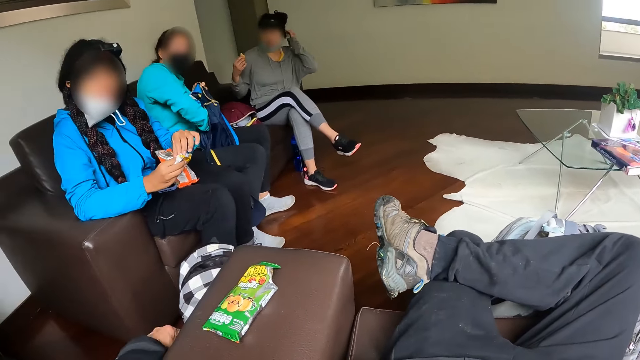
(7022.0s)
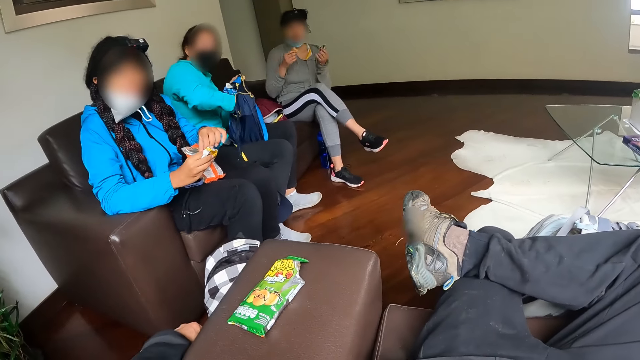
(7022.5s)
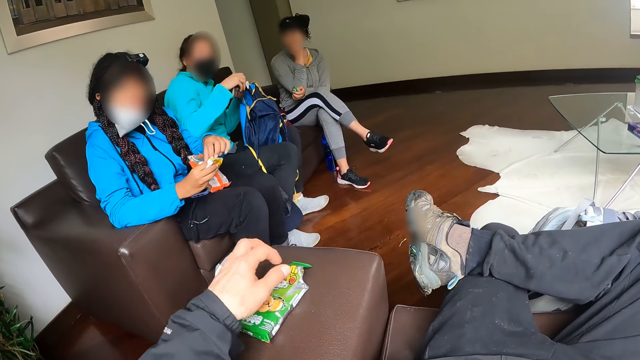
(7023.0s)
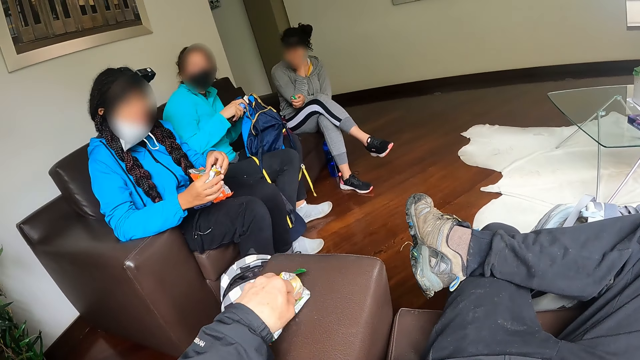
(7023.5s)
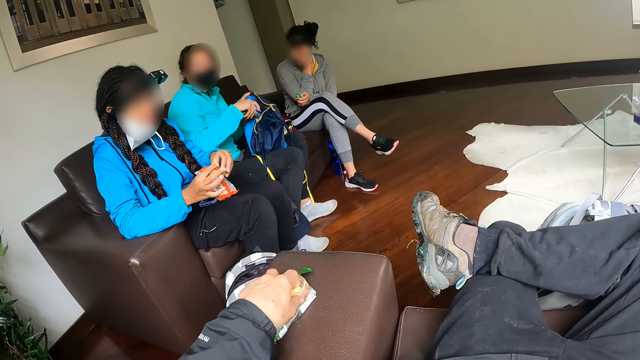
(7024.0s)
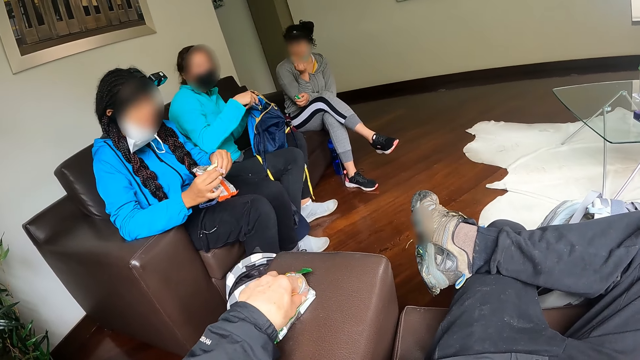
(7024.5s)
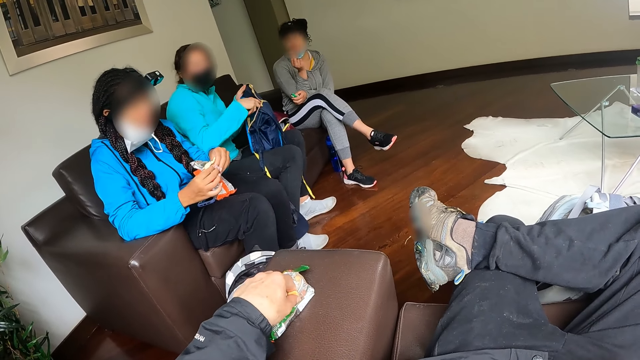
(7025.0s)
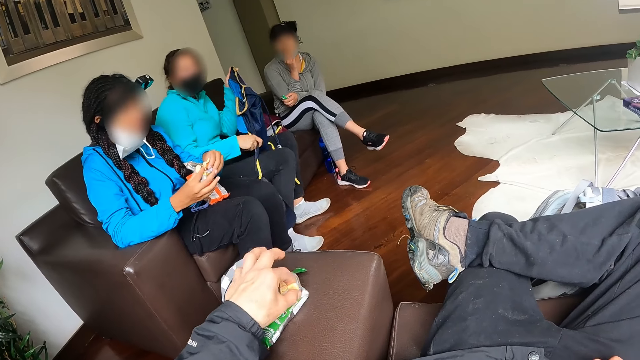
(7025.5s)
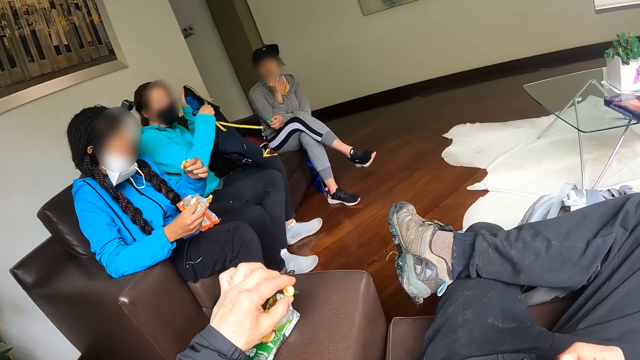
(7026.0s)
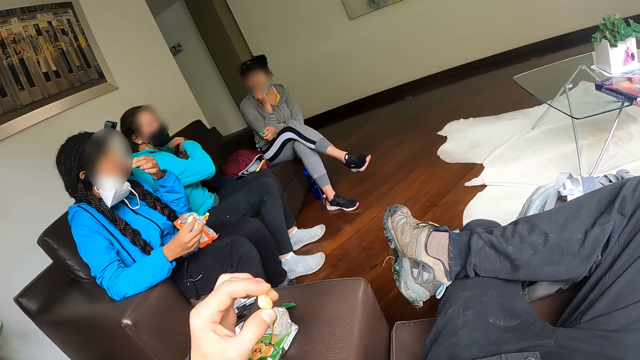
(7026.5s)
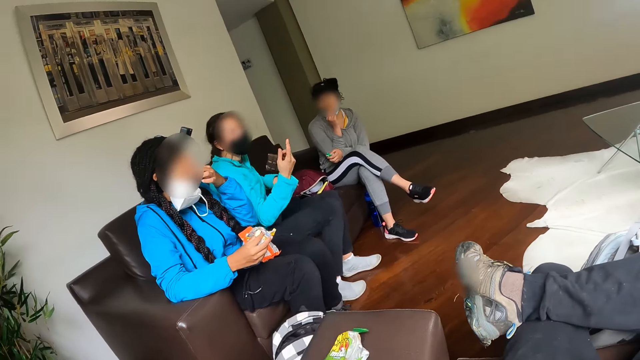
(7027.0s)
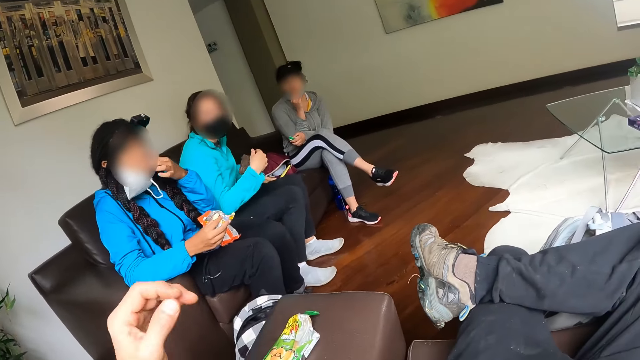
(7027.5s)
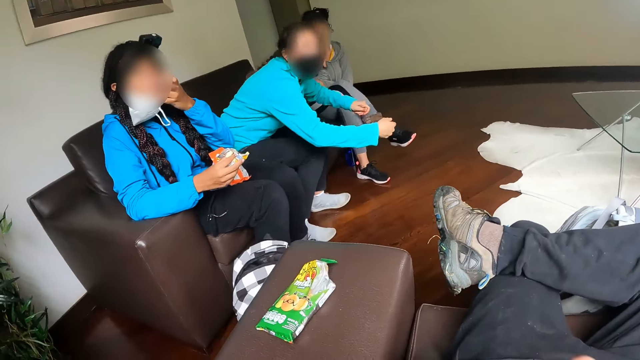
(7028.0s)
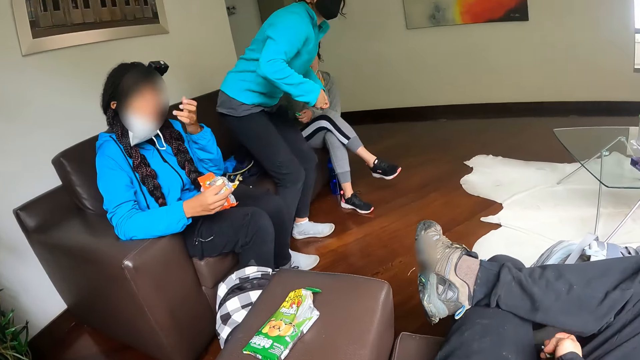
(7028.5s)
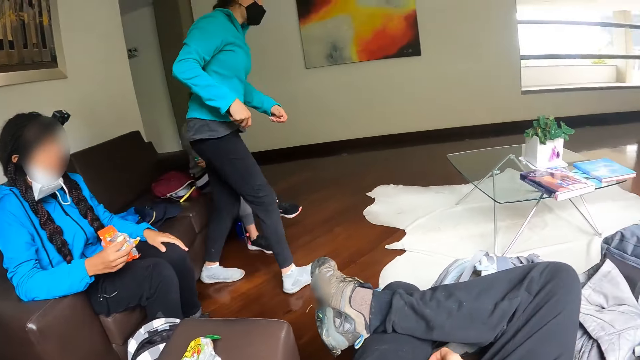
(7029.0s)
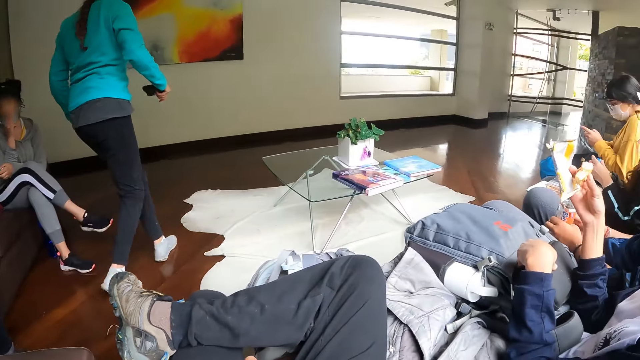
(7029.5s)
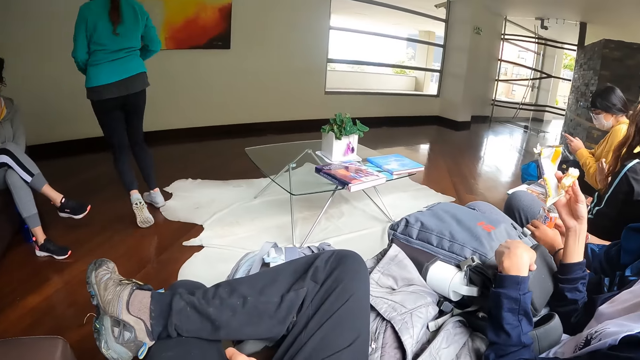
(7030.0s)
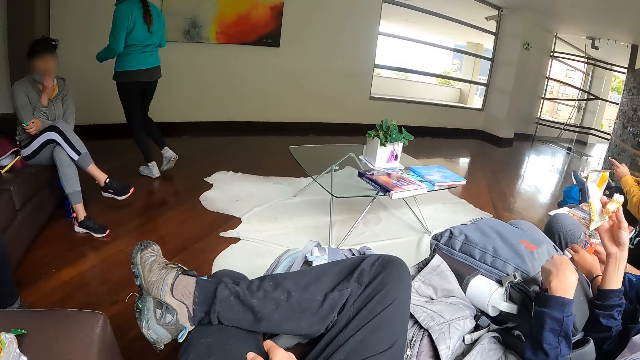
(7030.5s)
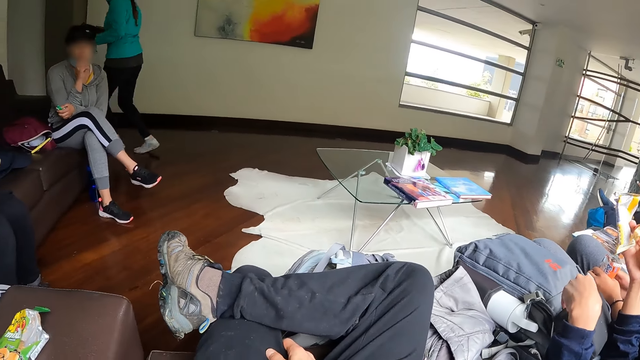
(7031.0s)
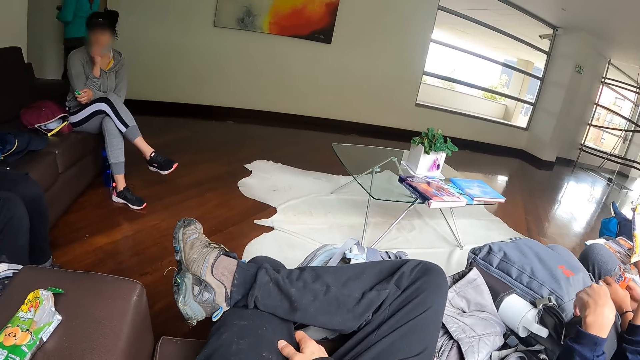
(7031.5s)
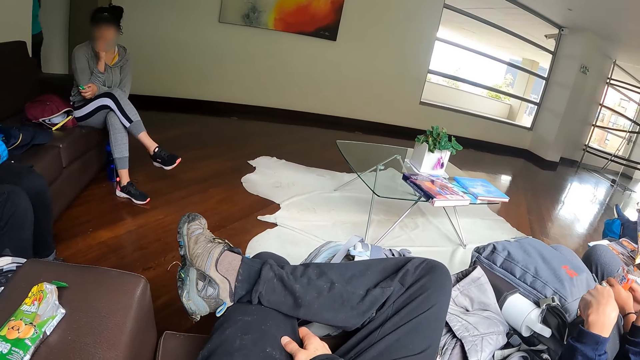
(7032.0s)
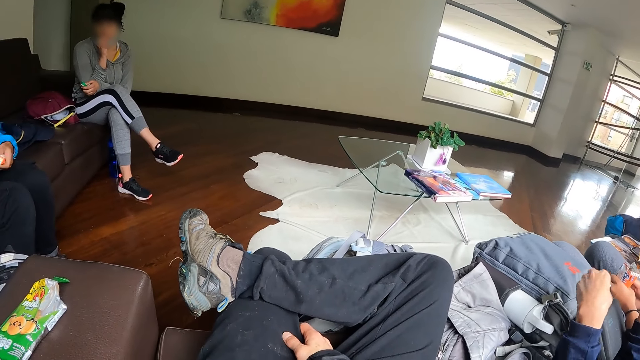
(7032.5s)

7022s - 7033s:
The camera wearer converses with a person. A woman picks a purse from the bag with her right hand. The camera wearer eats chocolate. The woman puts the biscuit wrapper inside the bag with her right hand. She drops the bag on the chair with both hands. She converses with the camera wearer. She walks out of the living room.

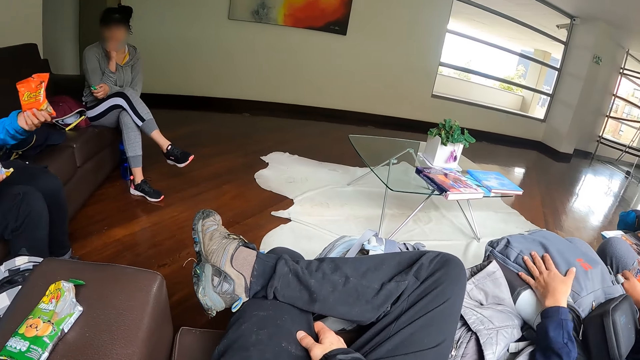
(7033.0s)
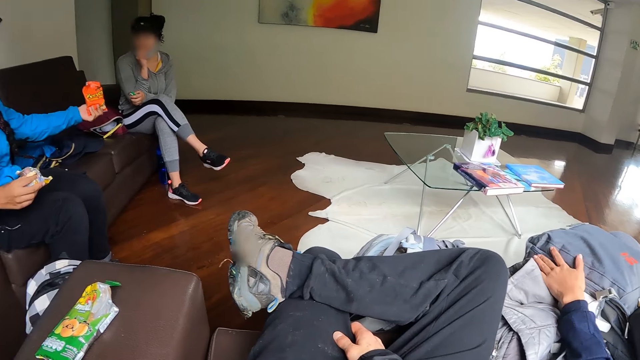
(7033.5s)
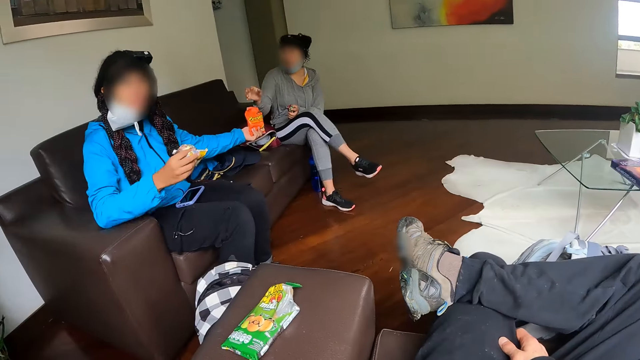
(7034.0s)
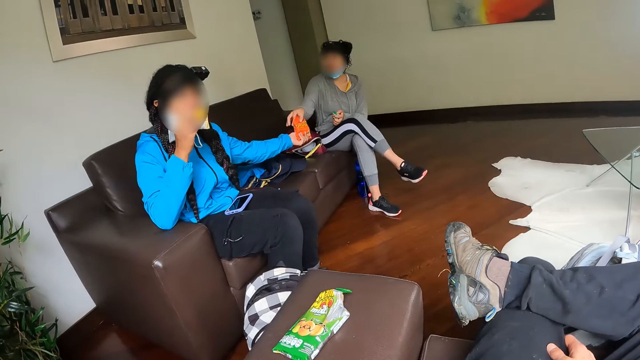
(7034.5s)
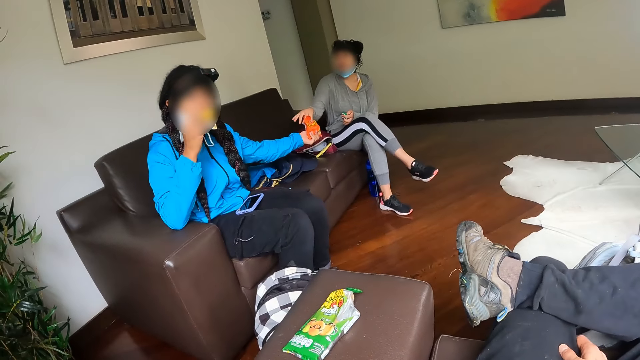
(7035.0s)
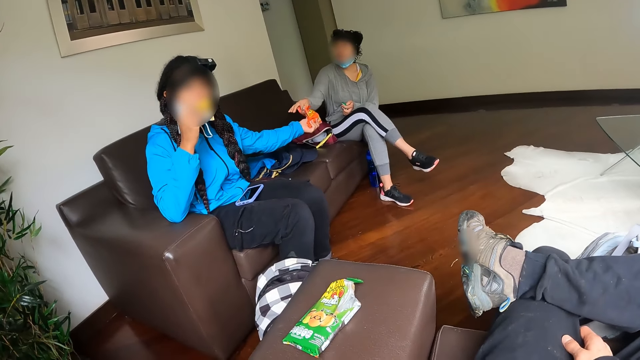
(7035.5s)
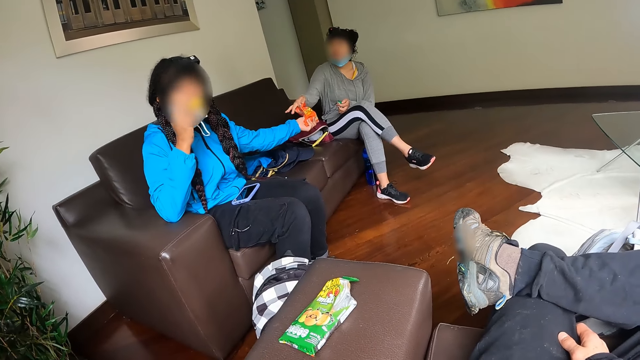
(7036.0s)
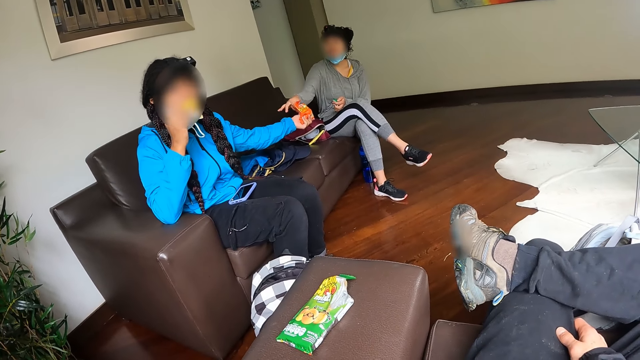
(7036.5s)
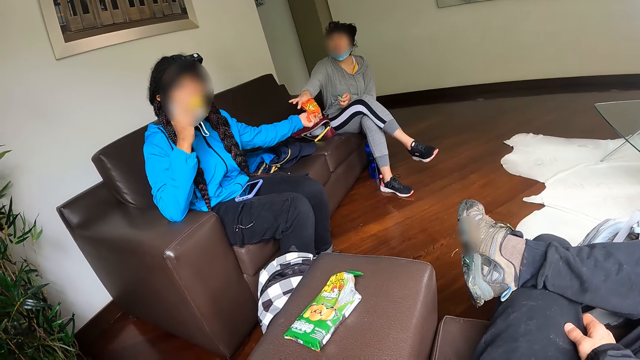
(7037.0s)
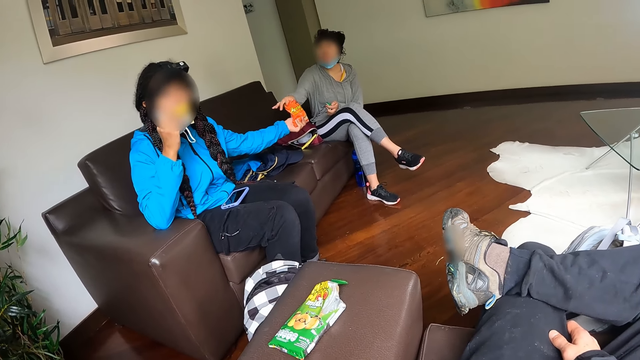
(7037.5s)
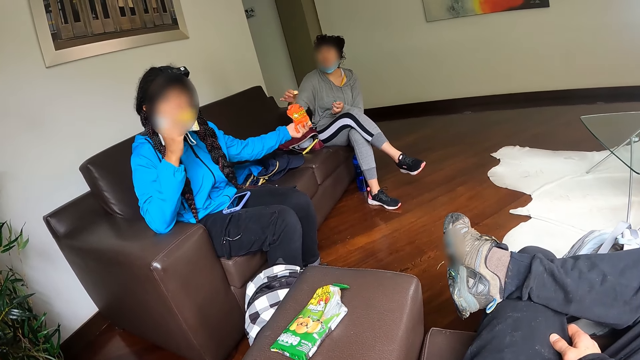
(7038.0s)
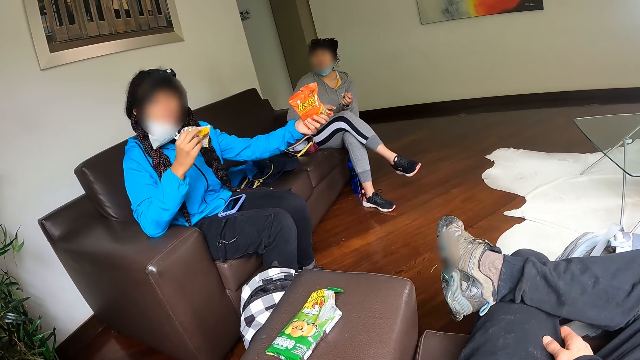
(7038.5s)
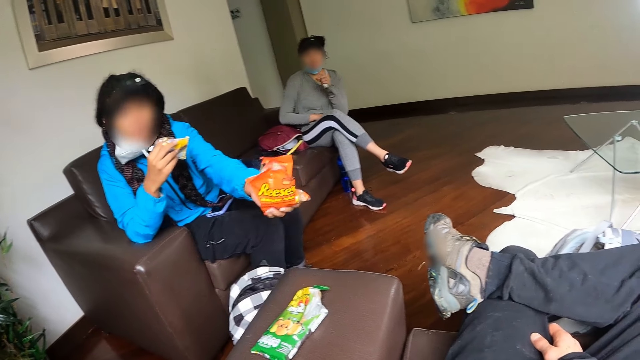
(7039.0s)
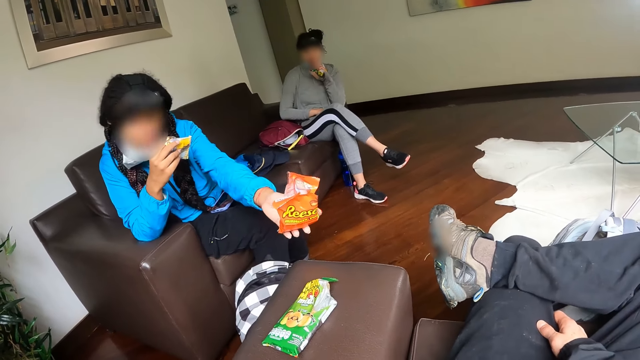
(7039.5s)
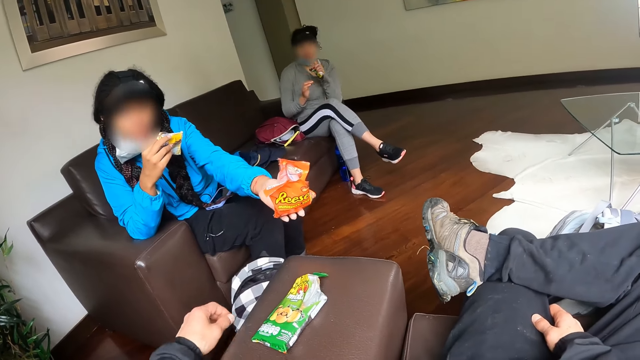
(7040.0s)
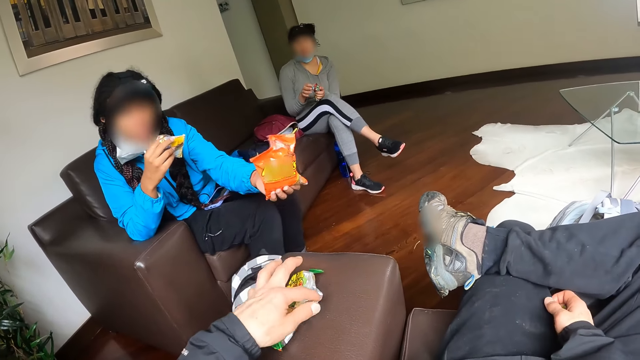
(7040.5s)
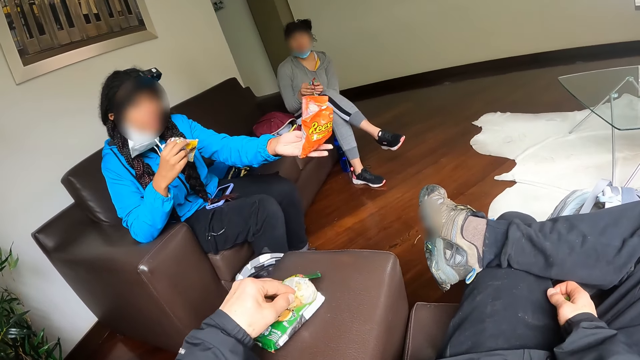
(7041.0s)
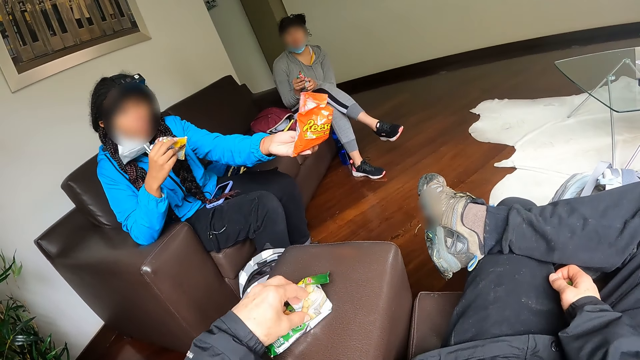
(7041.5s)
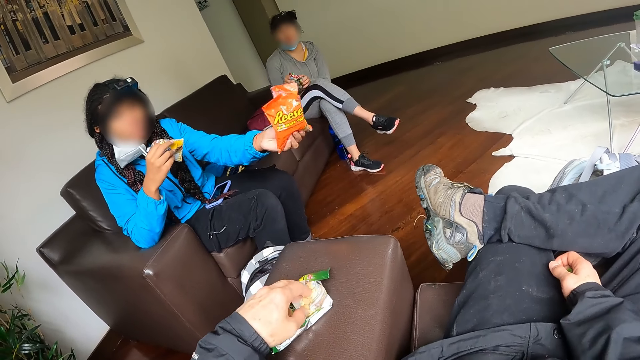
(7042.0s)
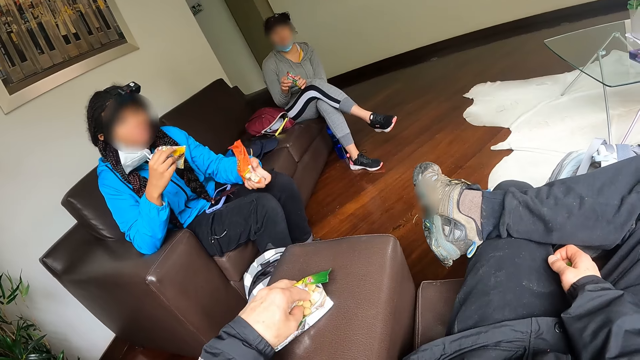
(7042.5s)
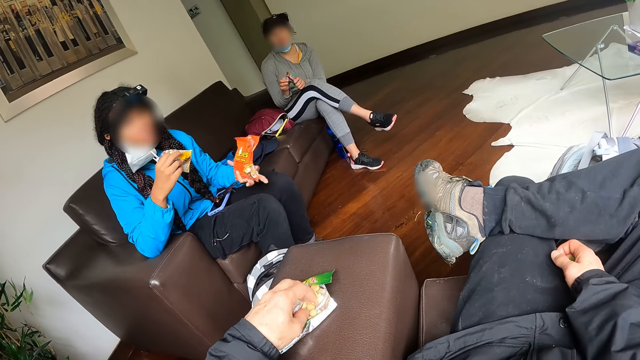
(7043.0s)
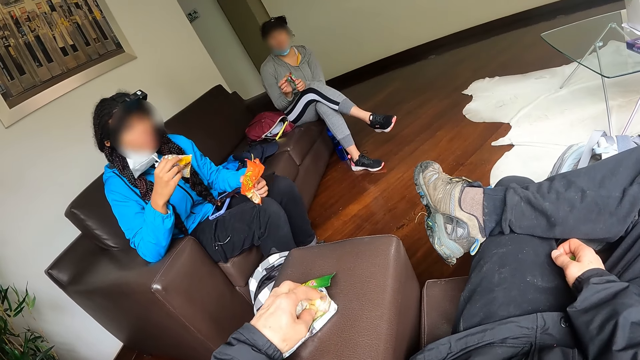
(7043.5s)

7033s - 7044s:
A woman picks some chips from the bag of chips with another woman with her right hand. A person hands a packet of nuts to a third woman. The second woman eats the biscuit with her right hand. The third woman shares her snack with the first woman. She interacts with the camera wearer. She hands the camera wearer the pack of snack with her left hand. The camera wearer takes a snack from the pack on a chair with his left hand. The third woman drops the snack on her lap with her left hand.
